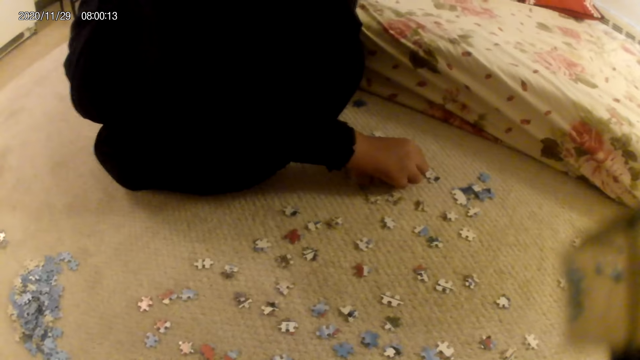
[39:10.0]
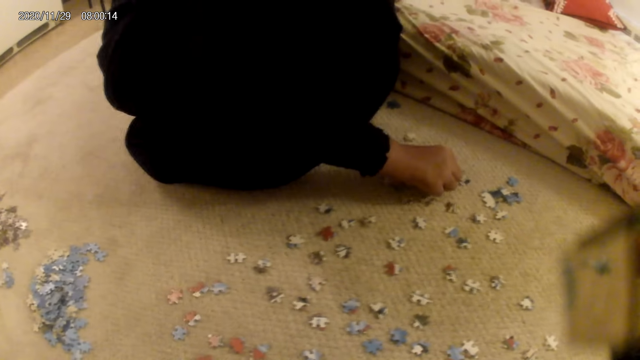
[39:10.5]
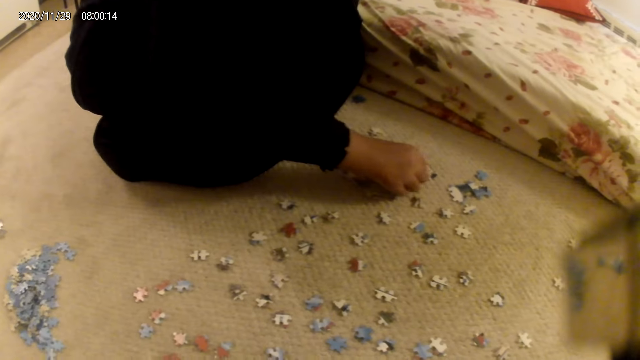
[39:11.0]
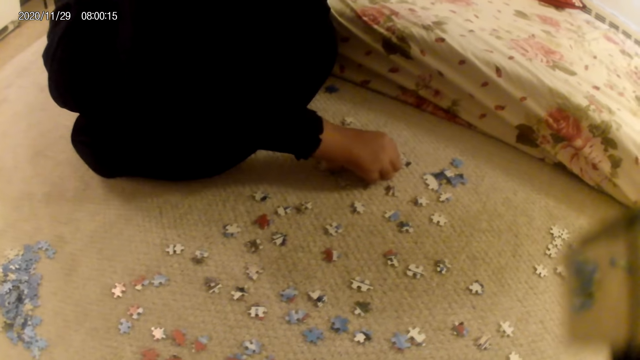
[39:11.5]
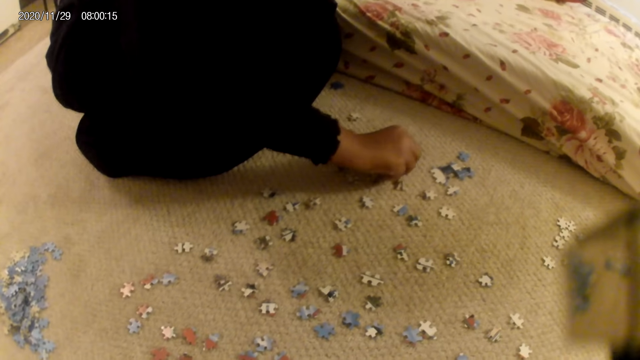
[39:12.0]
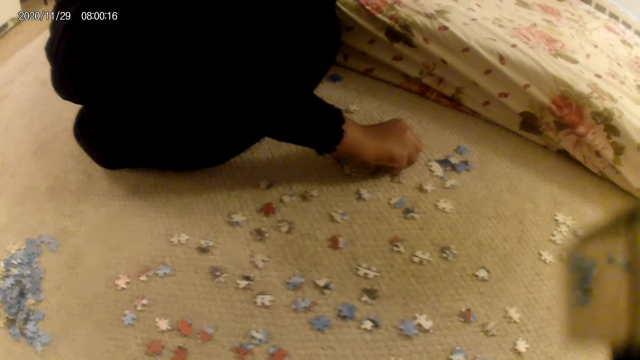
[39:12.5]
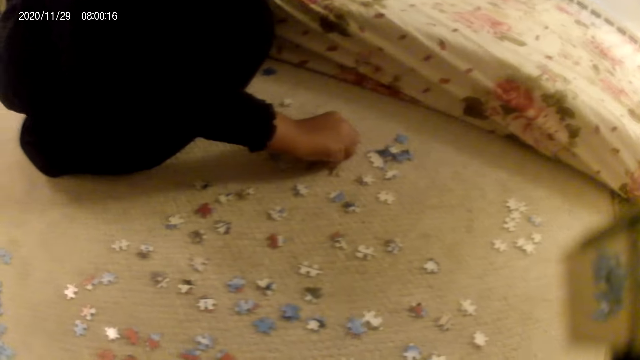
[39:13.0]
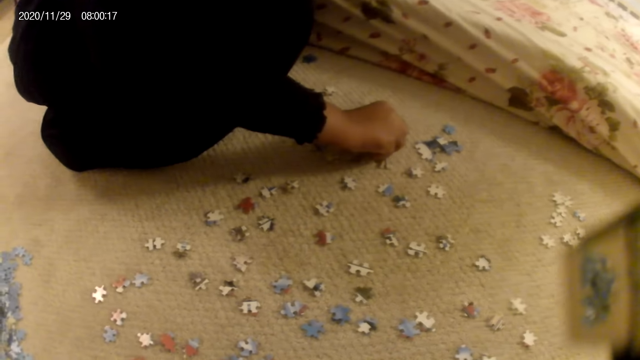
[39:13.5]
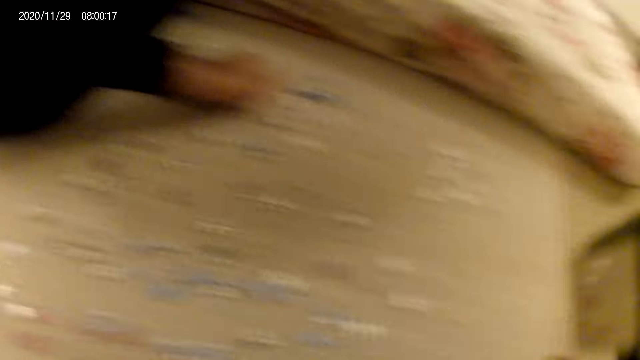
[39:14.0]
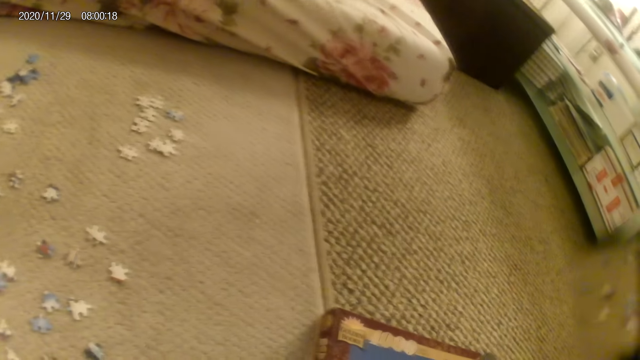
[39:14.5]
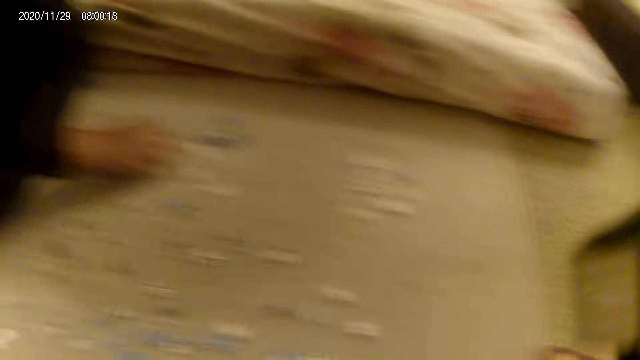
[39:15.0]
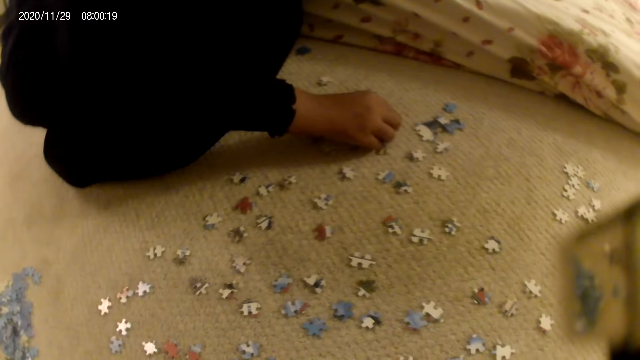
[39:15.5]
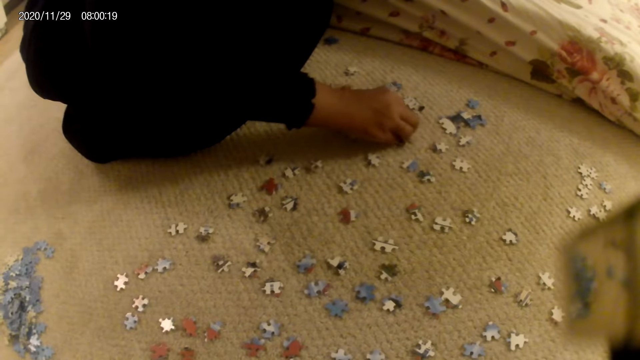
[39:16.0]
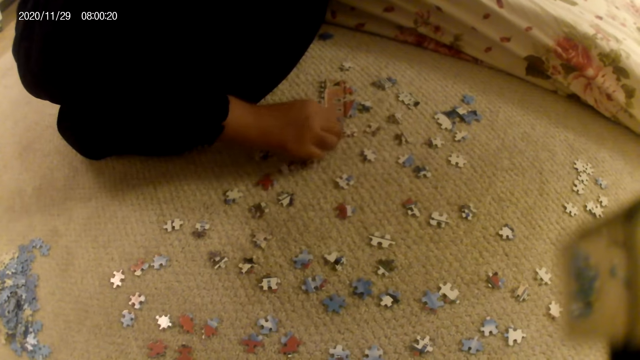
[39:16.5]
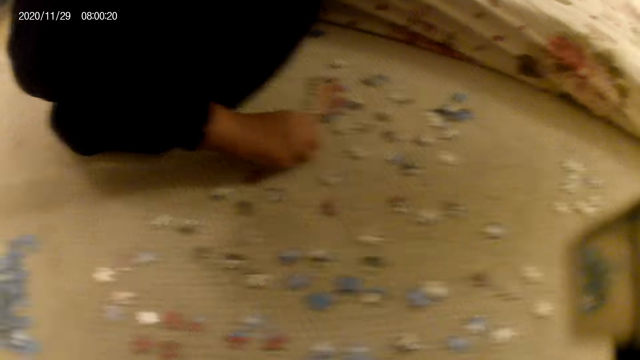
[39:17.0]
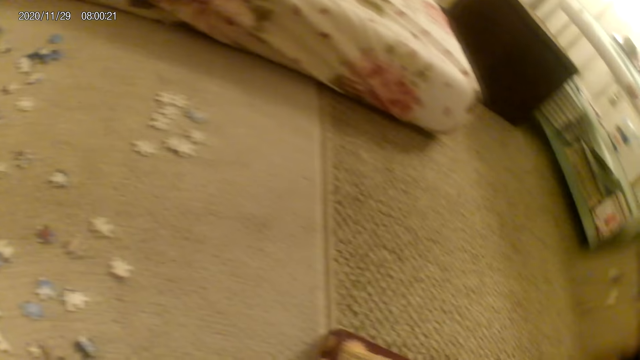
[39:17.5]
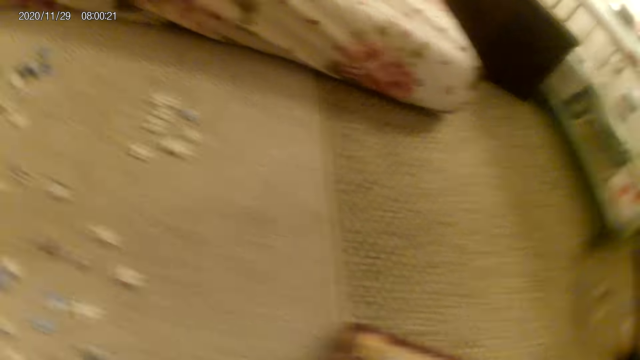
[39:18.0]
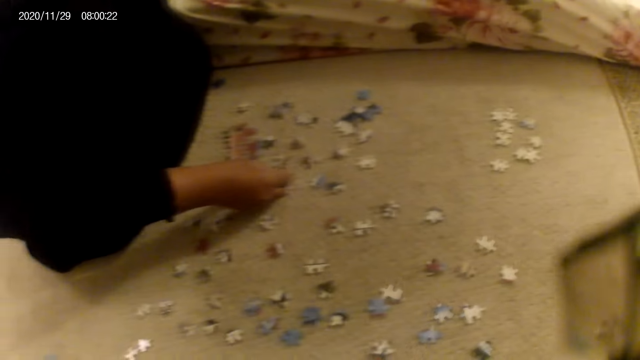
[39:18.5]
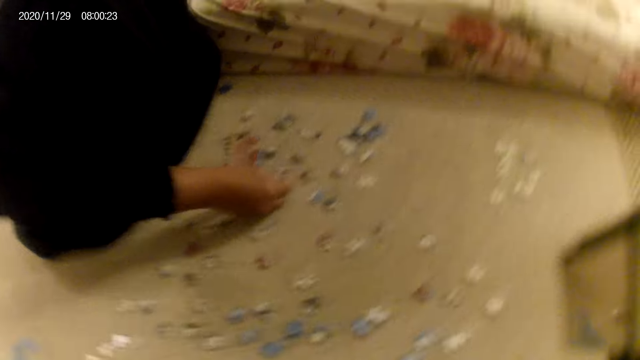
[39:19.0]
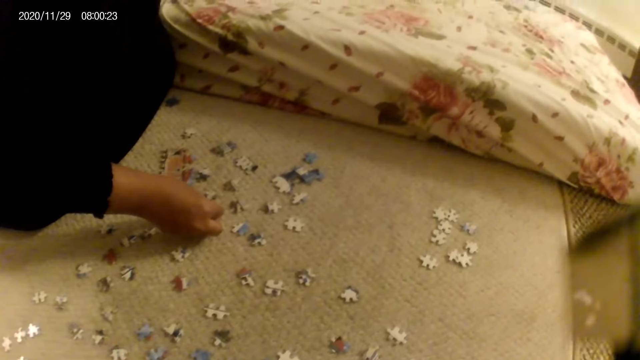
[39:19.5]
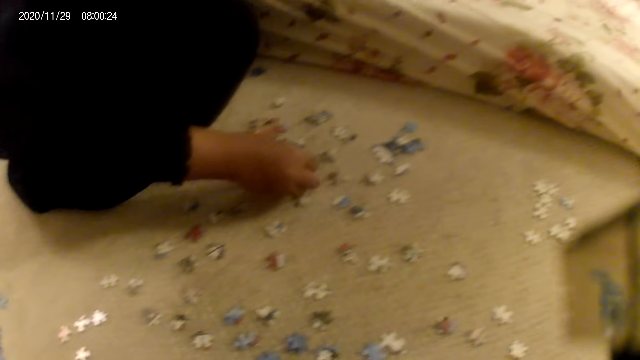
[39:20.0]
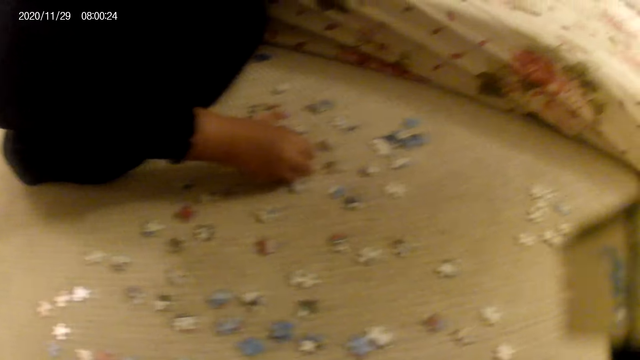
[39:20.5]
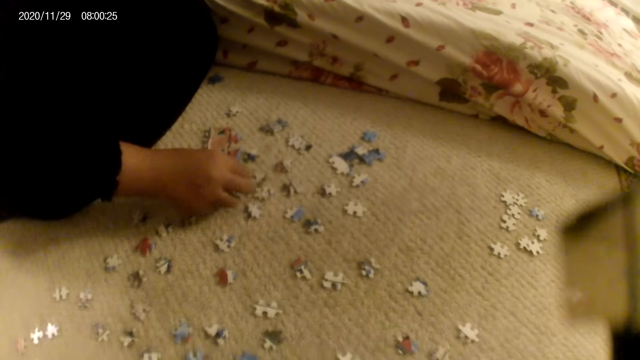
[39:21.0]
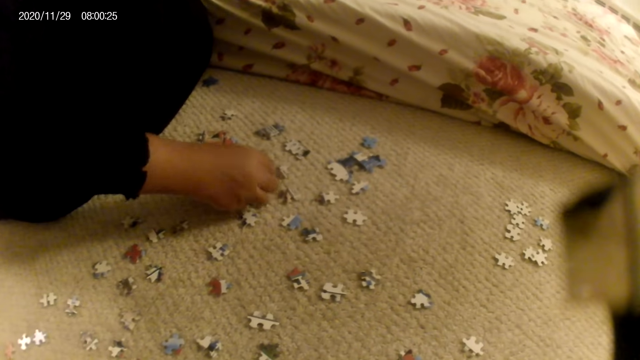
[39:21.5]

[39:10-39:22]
A lady connects the puzzles together. The lady picks the puzzle structure and joins puzzle pieces.

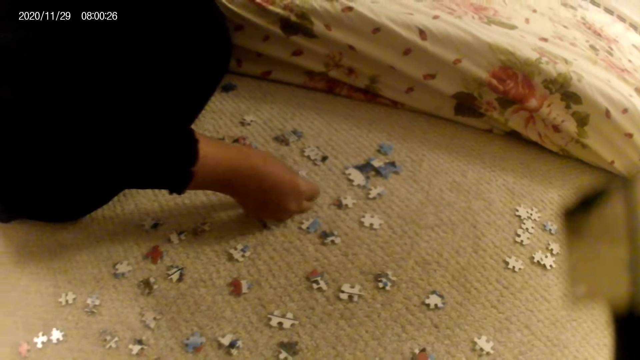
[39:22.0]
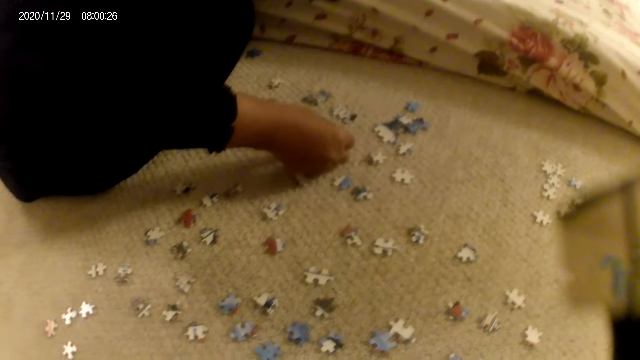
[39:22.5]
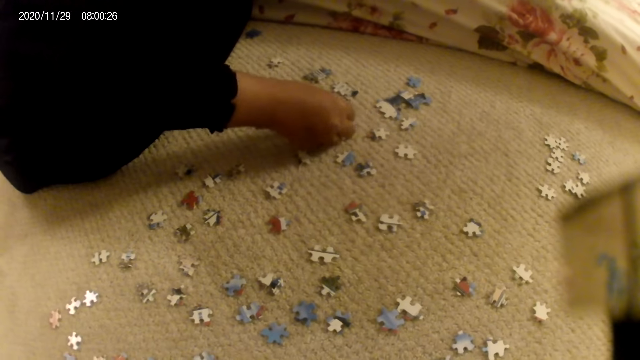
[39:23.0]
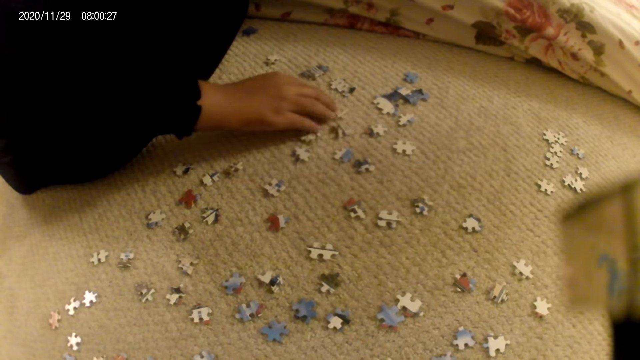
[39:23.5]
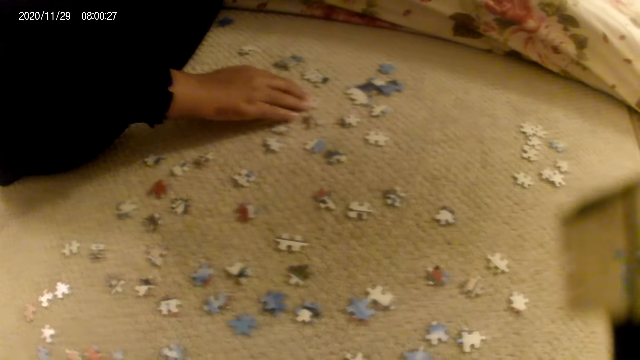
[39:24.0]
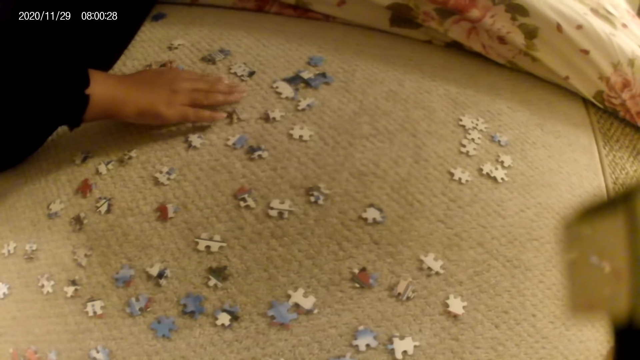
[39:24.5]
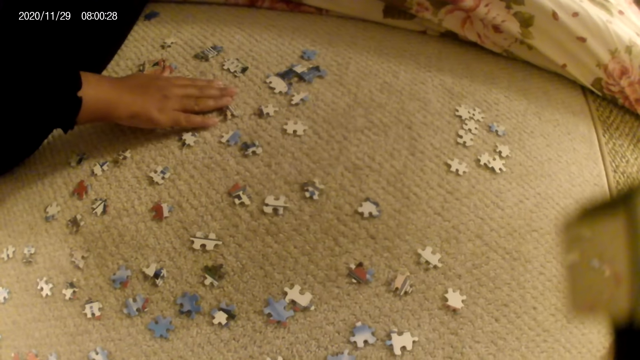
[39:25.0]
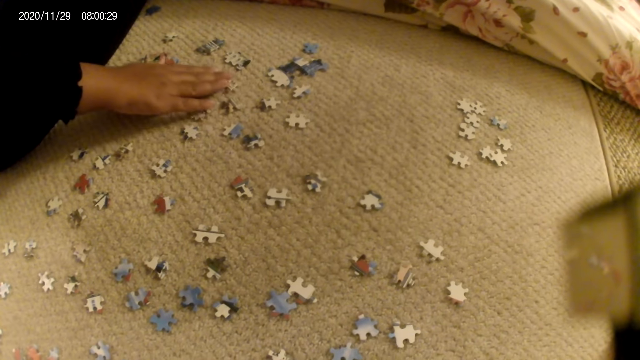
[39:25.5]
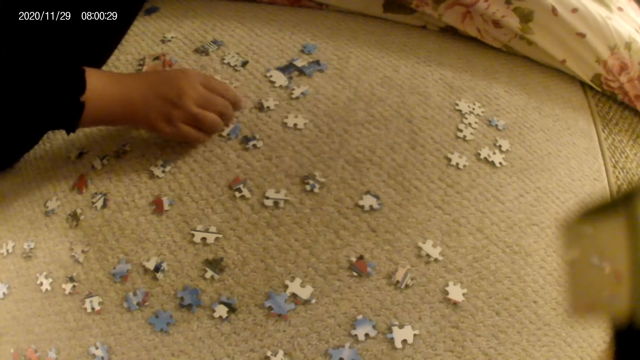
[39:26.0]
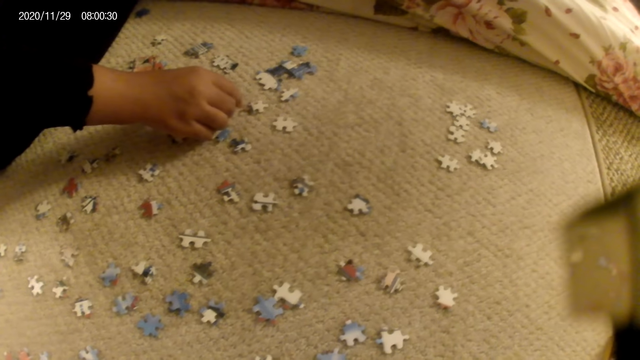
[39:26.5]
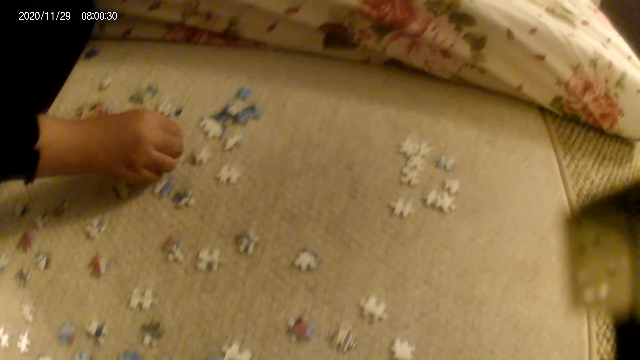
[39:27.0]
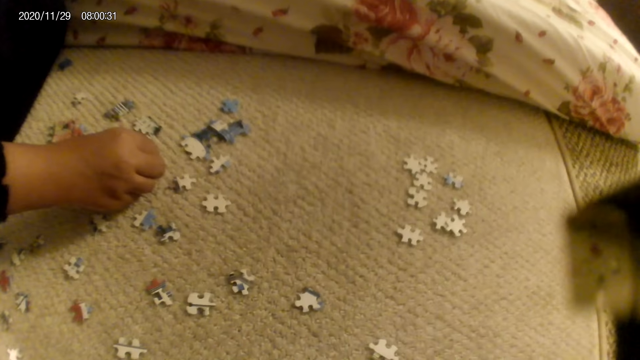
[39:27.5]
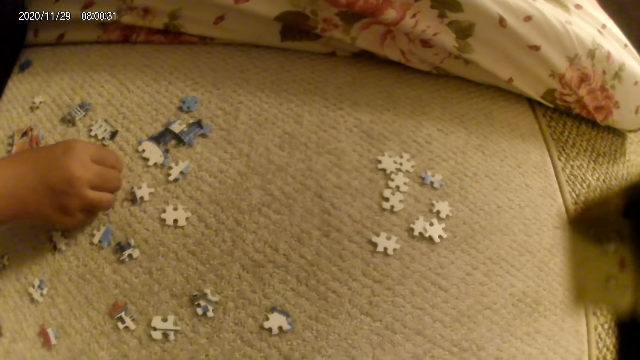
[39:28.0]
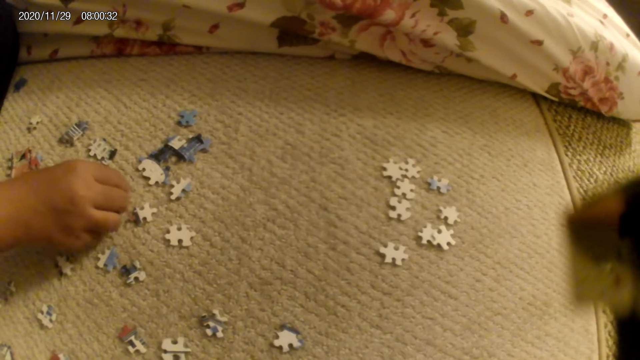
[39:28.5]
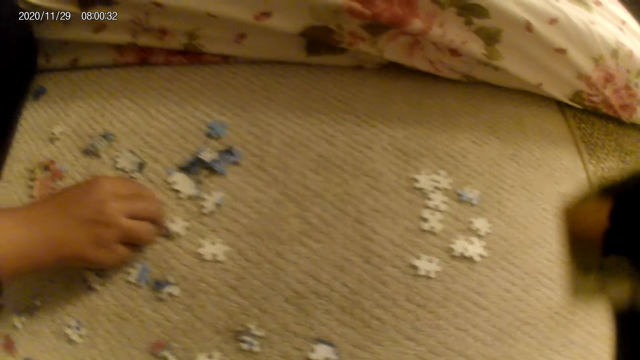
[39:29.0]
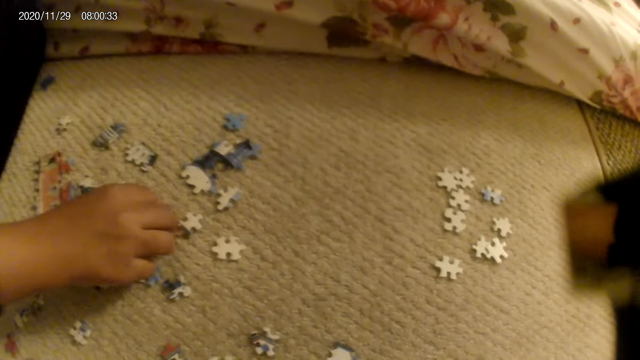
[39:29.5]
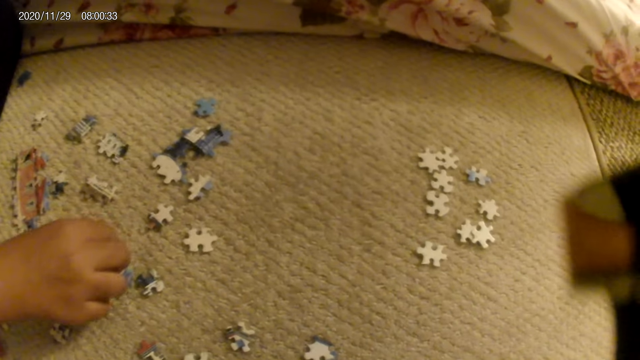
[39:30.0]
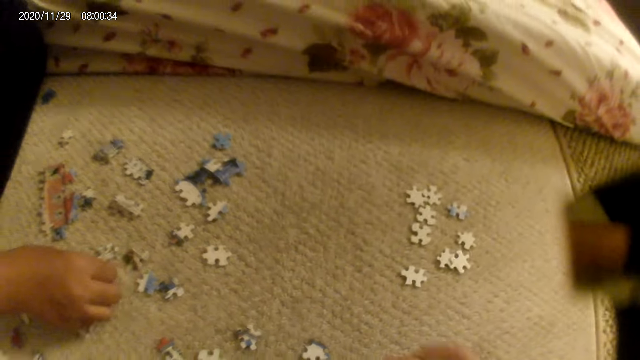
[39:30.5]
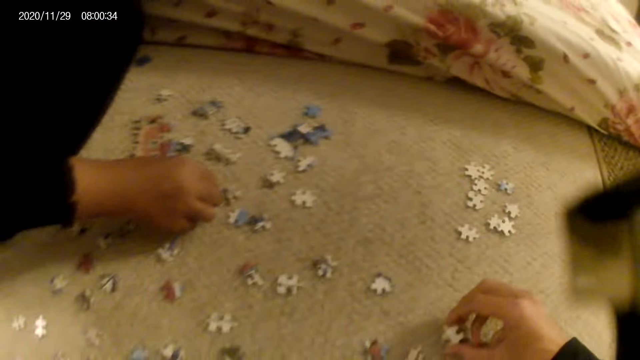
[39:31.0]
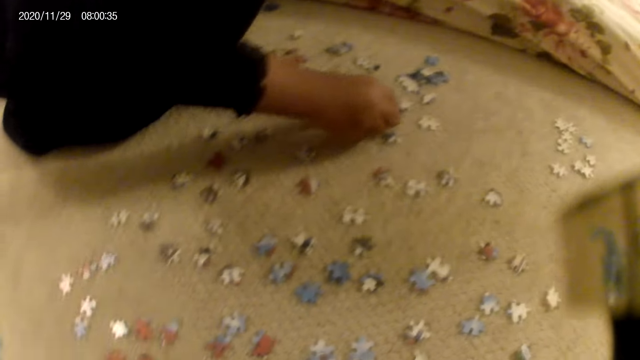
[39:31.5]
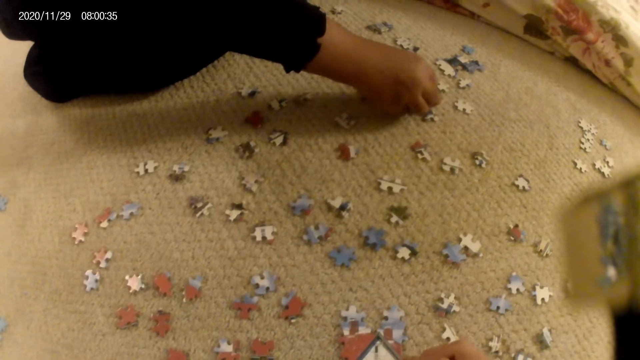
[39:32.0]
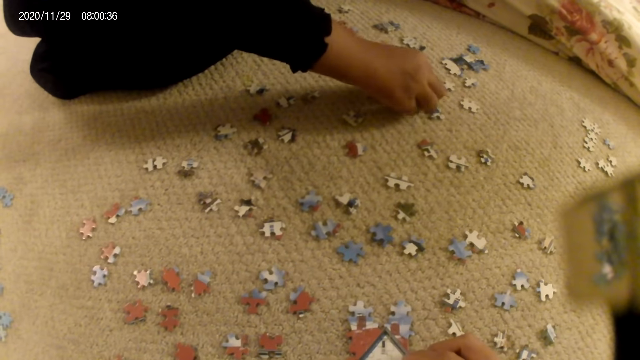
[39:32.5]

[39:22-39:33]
The lady presses the puzzle structure and joins a puzzle piece in the puzzle structure. The lady moves the puzzle structure on the floor and picks a puzzle piece. The camera wearer picks a puzzle piece.
